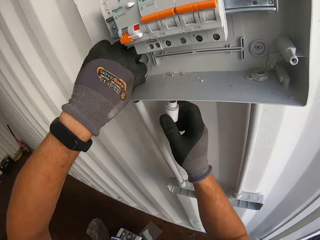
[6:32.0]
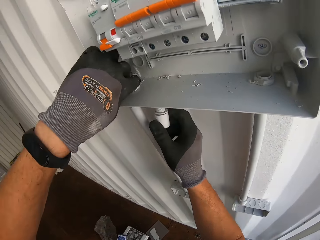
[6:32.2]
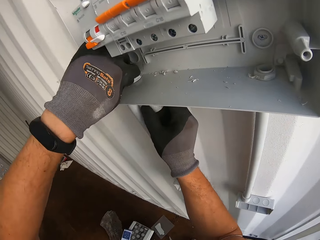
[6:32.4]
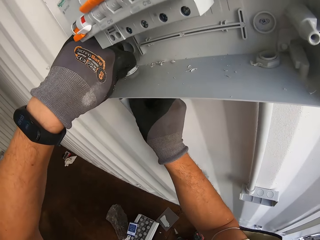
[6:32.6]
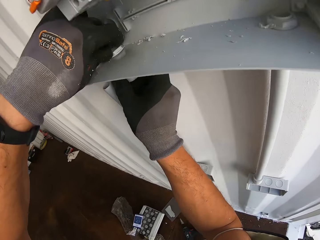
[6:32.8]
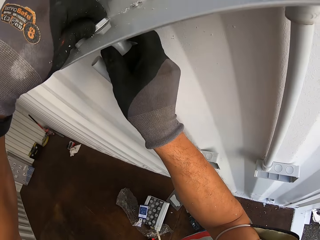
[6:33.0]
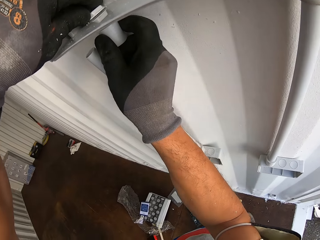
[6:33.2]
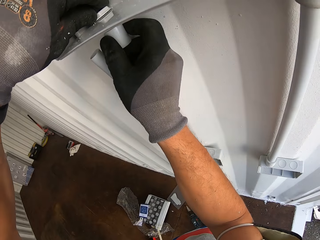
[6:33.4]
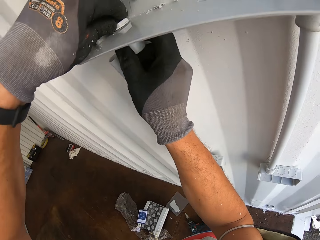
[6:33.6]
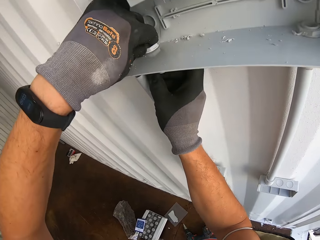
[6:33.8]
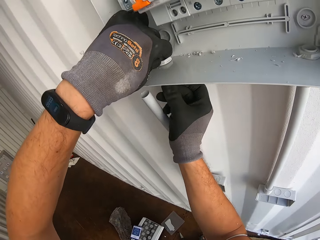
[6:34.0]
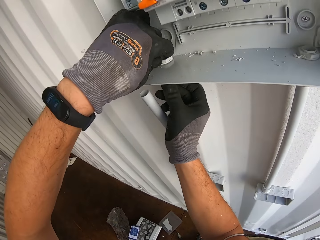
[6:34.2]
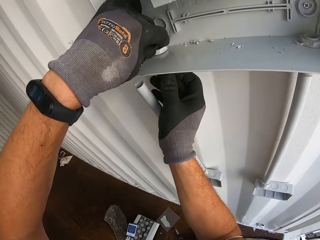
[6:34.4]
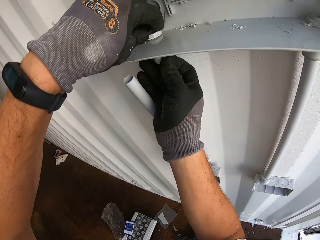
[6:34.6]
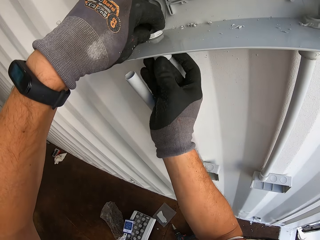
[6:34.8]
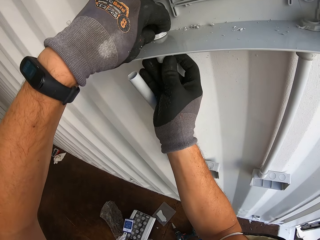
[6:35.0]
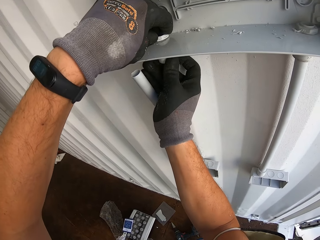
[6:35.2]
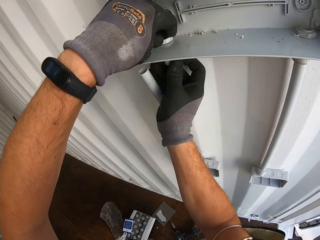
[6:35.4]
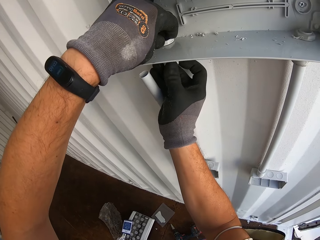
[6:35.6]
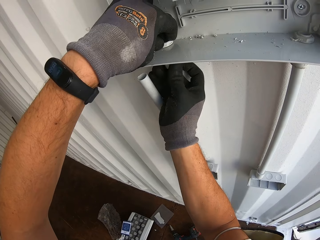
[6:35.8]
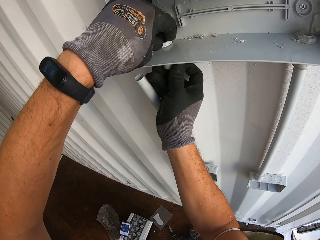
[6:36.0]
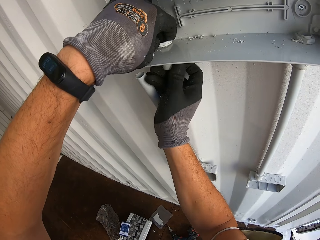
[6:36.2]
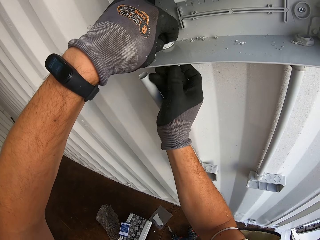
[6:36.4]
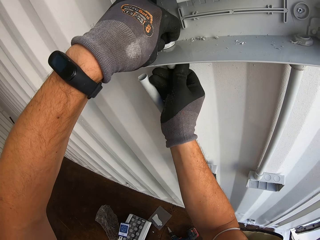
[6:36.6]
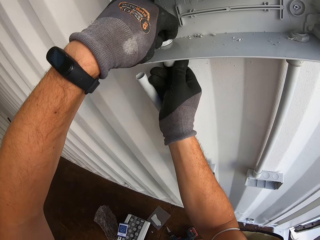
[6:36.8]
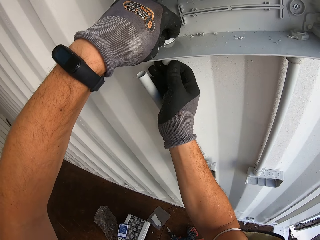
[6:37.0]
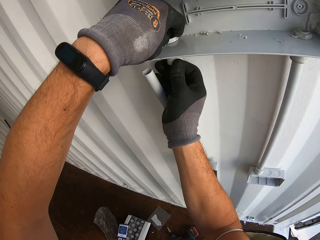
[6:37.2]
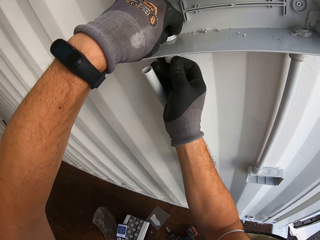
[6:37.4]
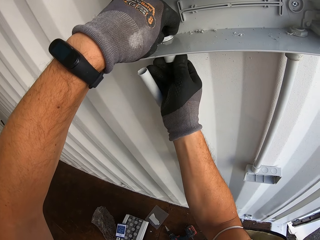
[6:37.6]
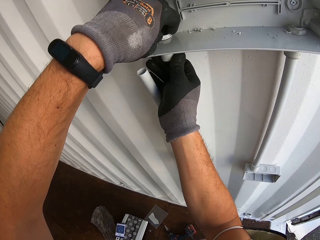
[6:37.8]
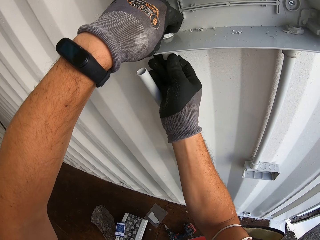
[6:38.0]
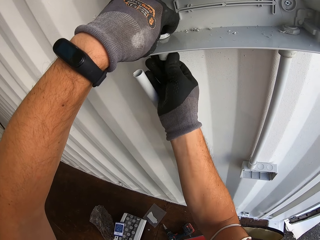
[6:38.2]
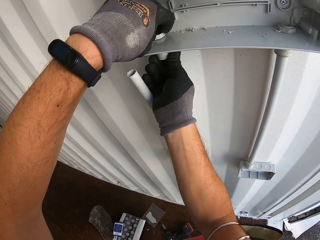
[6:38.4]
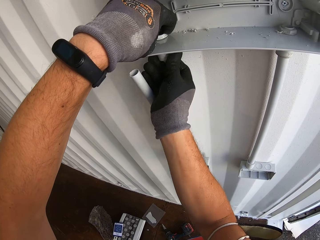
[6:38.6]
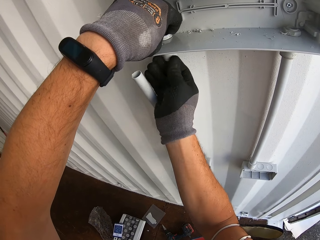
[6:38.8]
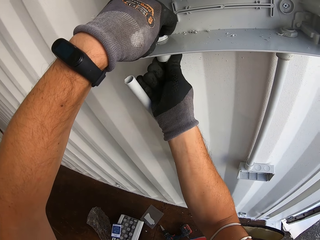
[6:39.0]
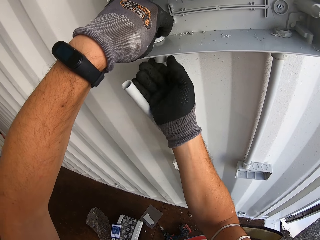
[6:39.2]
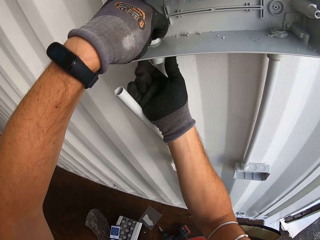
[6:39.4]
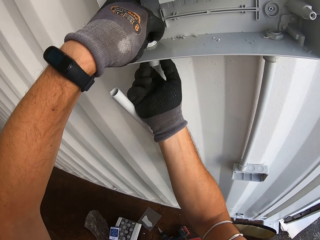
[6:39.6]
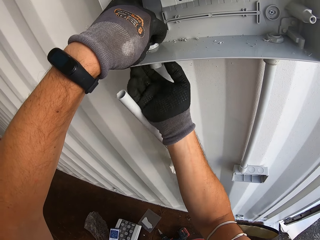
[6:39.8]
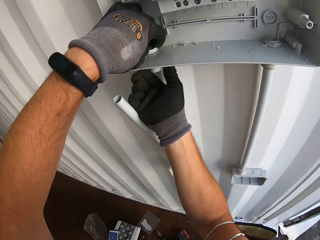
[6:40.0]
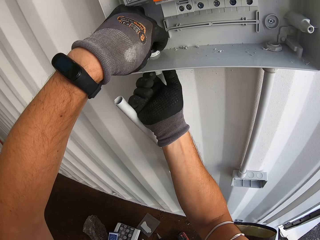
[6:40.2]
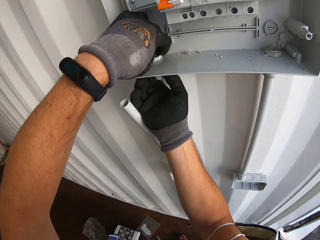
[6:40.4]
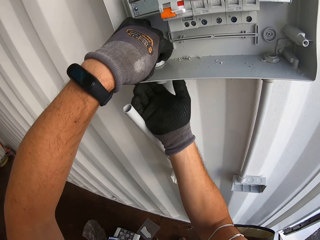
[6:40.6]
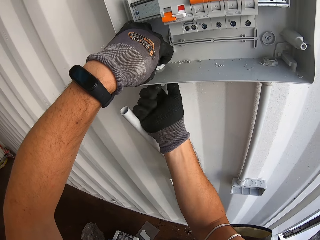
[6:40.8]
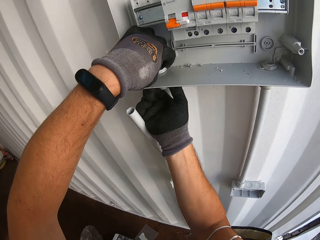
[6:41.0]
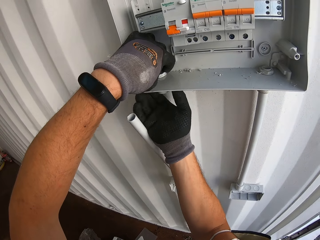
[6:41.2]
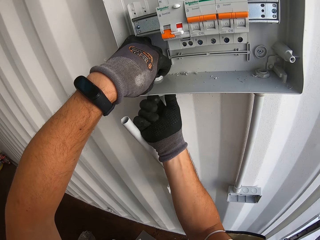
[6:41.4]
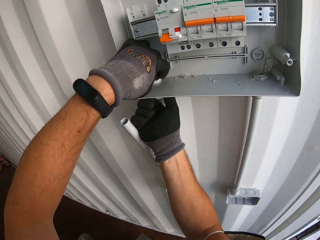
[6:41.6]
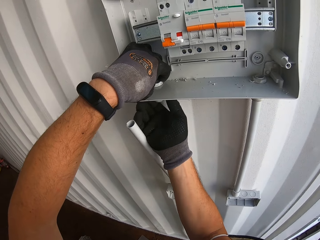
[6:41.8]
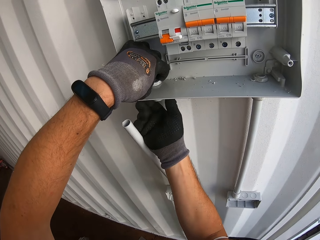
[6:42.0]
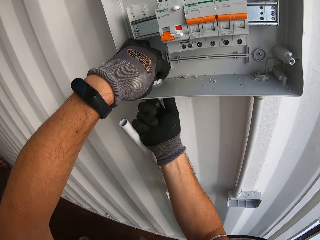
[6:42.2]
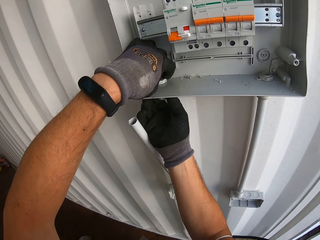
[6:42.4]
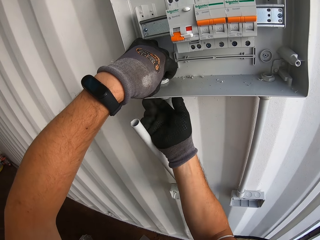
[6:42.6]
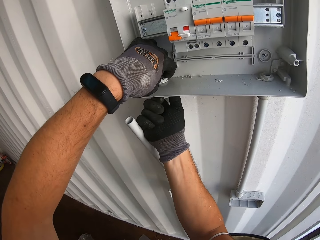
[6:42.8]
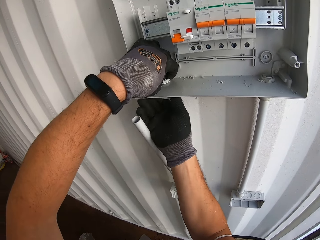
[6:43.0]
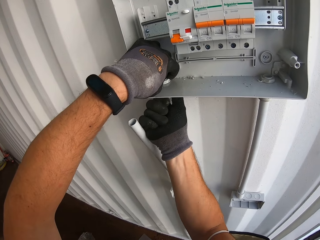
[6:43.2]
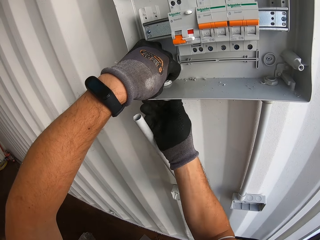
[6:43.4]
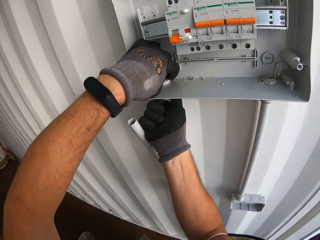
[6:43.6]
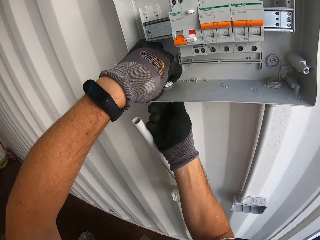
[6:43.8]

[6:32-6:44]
The camera wearer fixes the cable pass in the drilled hole. They connect a tube to the circuit breaker.

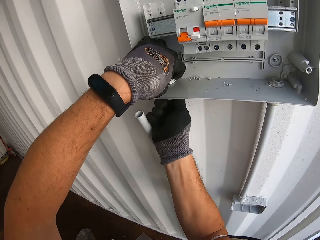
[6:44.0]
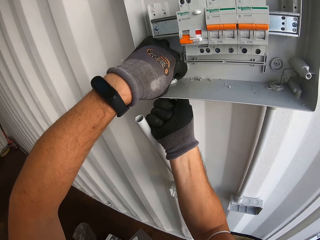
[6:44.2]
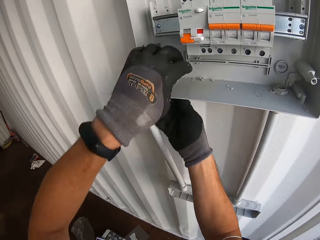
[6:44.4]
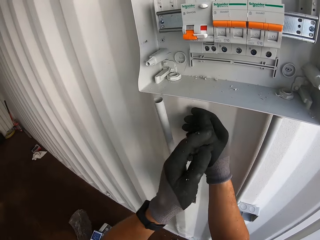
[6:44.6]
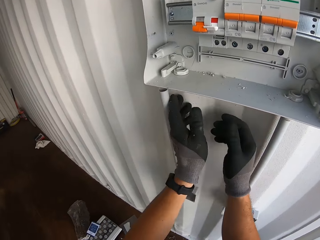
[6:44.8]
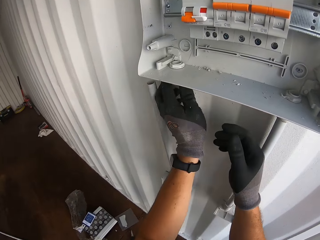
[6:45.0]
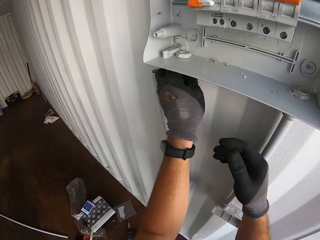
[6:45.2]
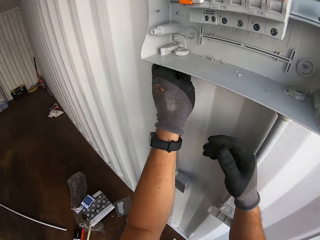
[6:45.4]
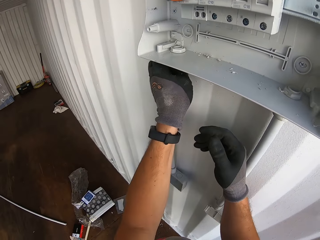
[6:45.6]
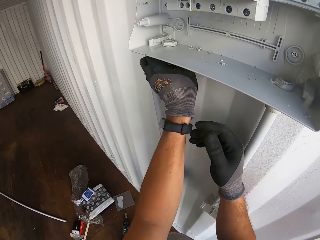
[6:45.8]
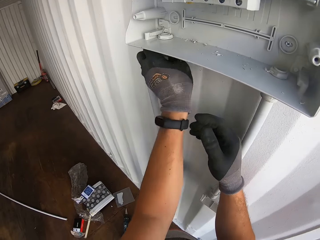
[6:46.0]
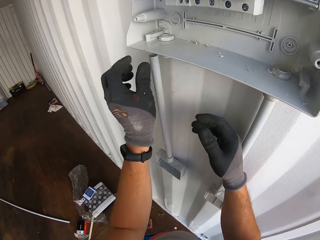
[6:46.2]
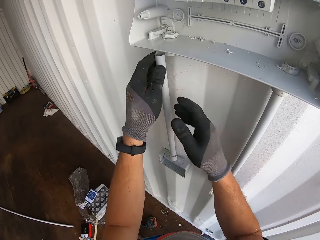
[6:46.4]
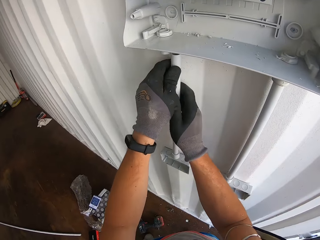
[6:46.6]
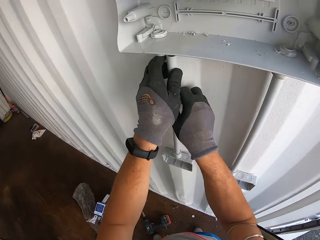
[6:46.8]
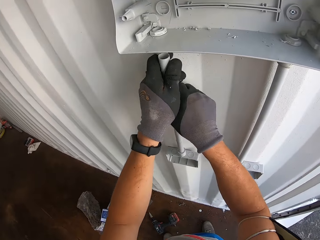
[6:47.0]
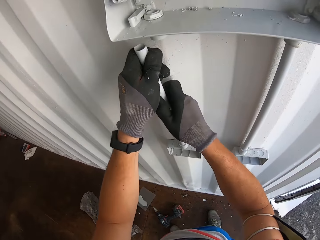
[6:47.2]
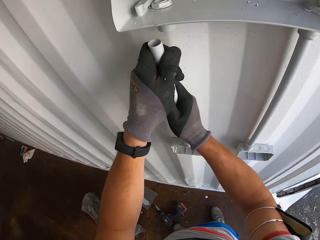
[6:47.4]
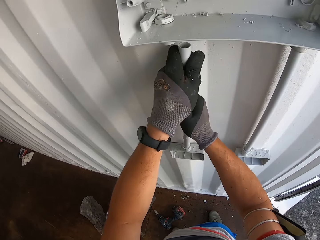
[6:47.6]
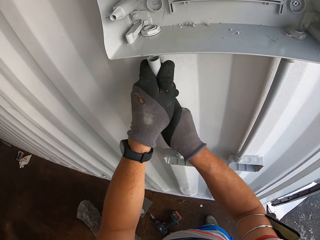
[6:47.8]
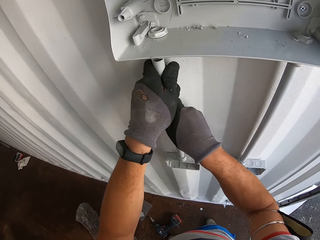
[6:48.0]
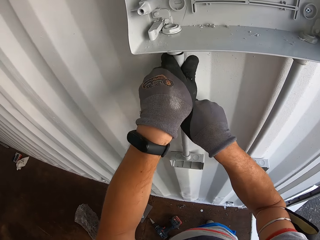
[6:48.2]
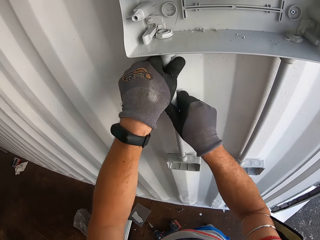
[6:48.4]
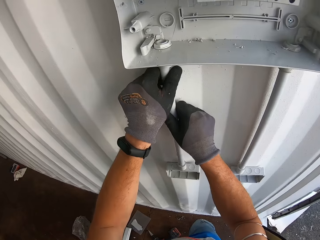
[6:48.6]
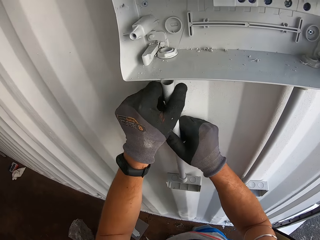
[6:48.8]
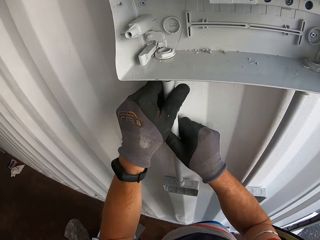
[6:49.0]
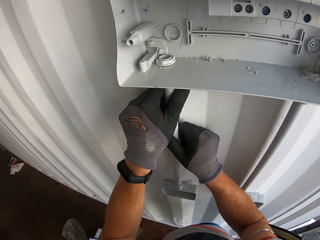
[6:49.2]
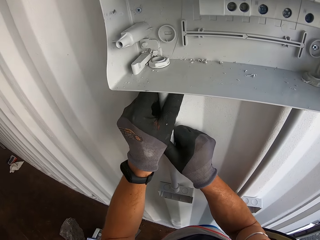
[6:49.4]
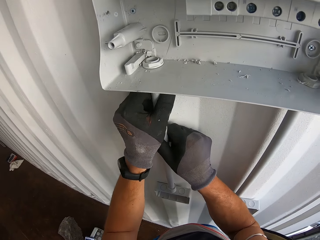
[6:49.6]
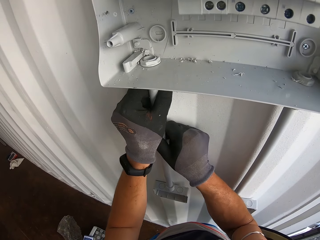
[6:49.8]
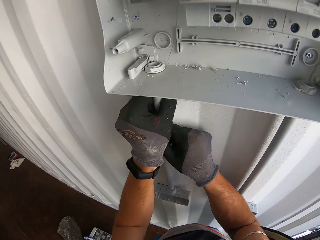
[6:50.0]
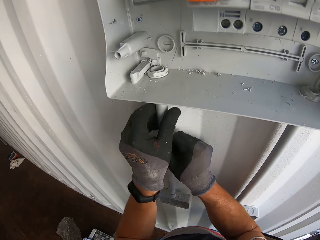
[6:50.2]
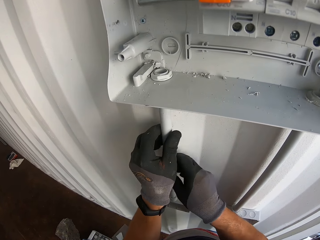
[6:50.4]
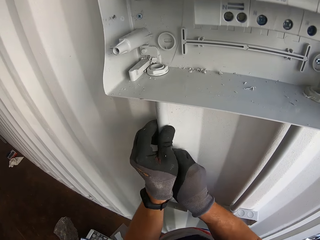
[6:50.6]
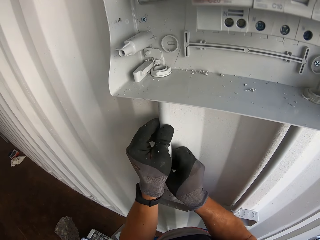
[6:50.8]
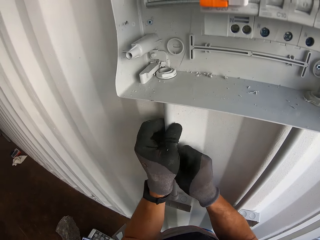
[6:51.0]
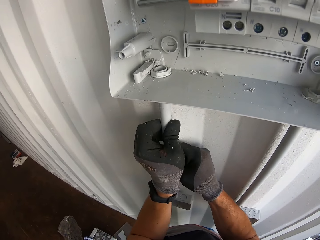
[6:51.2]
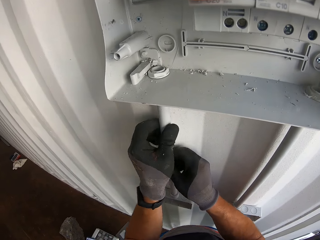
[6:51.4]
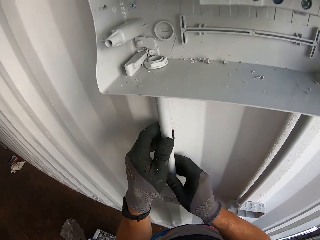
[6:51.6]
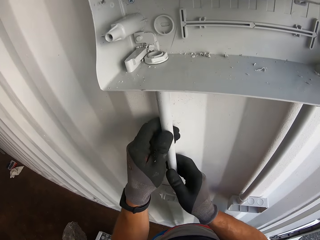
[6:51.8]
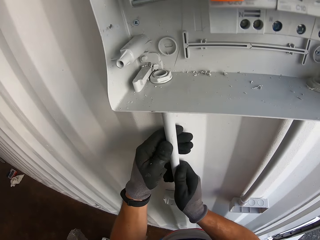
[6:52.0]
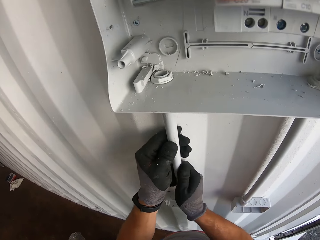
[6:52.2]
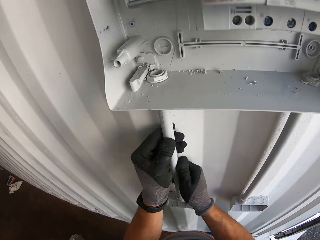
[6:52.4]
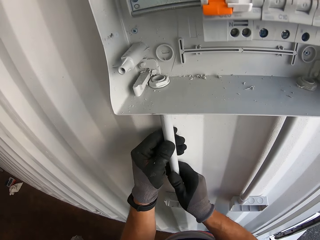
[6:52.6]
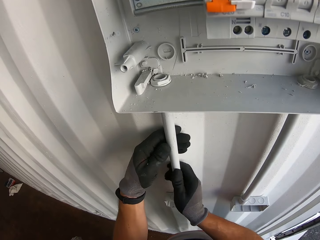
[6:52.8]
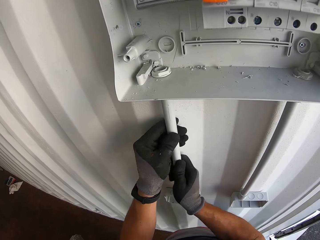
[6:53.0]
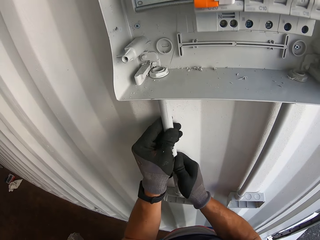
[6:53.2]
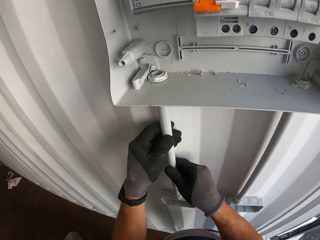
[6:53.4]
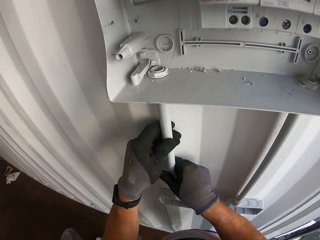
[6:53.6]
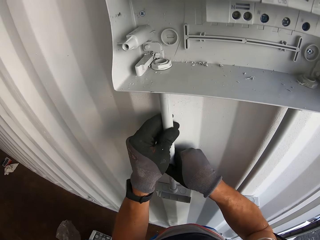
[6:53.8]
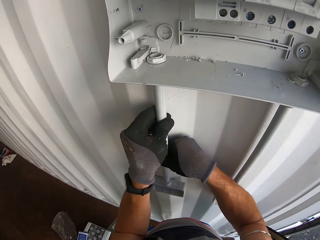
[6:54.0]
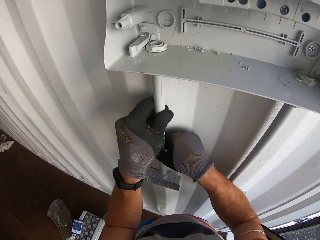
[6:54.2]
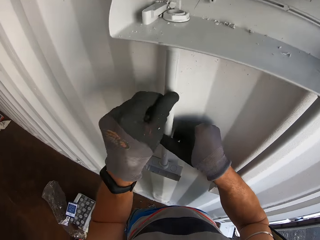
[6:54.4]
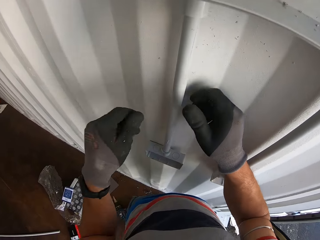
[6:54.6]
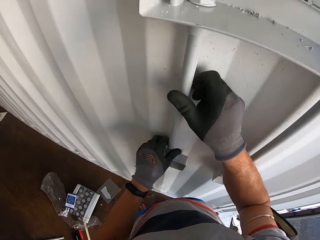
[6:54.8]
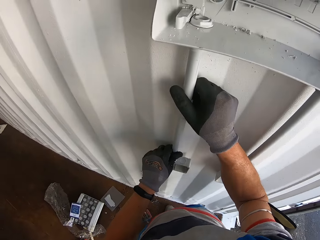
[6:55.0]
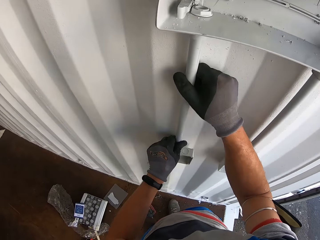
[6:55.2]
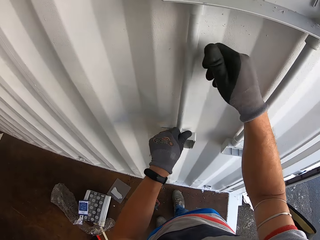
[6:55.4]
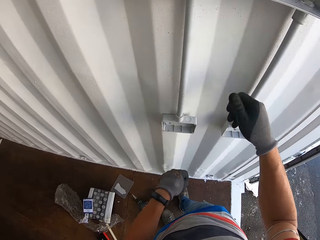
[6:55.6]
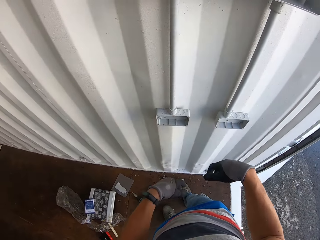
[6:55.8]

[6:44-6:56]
The camera wearer picks up the pipe. They fix the pipe in the hole.
